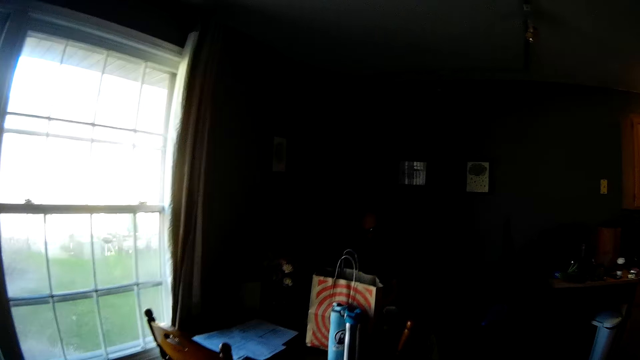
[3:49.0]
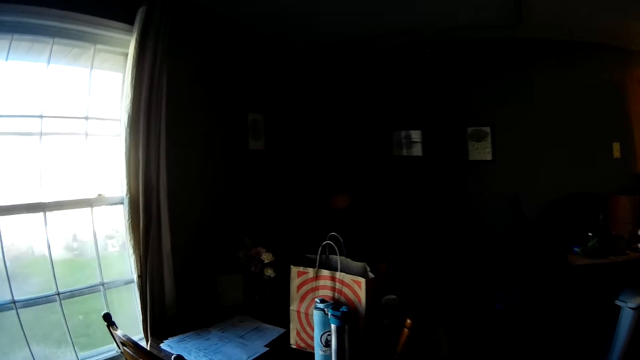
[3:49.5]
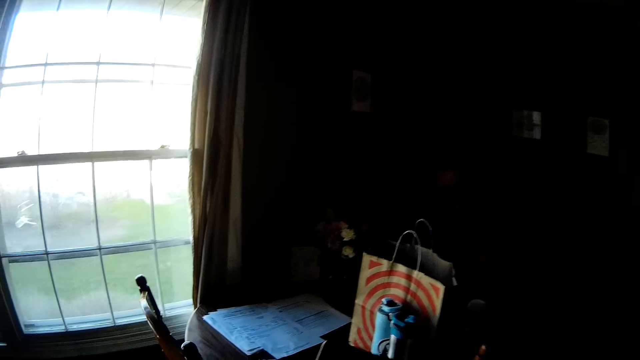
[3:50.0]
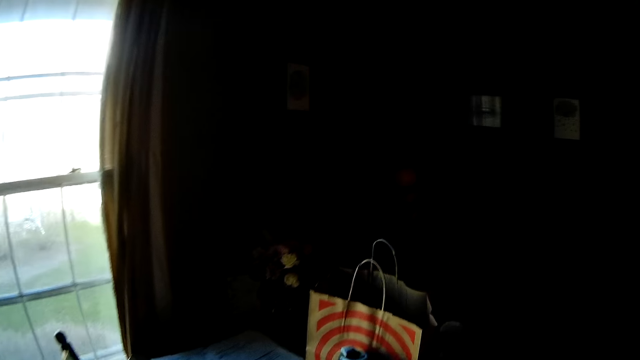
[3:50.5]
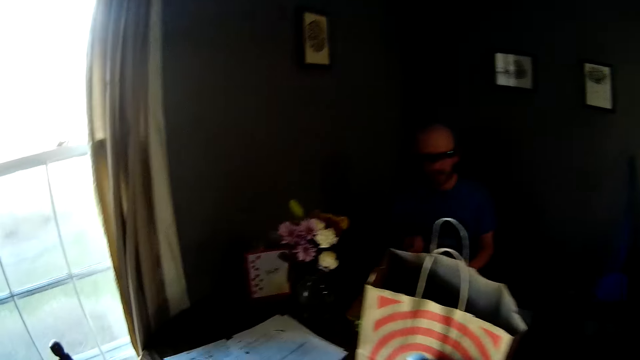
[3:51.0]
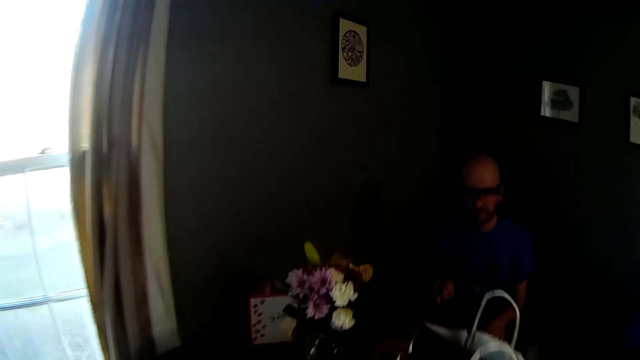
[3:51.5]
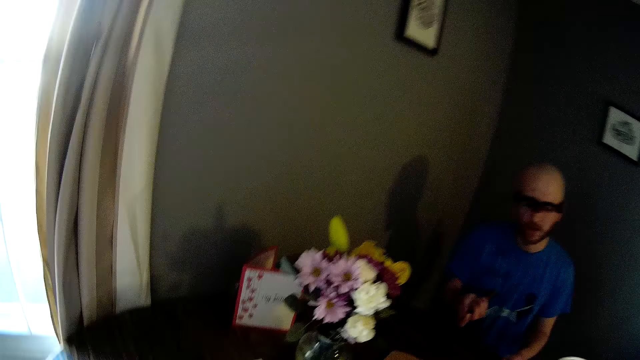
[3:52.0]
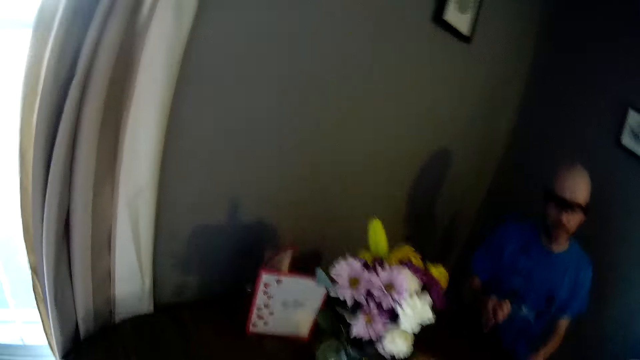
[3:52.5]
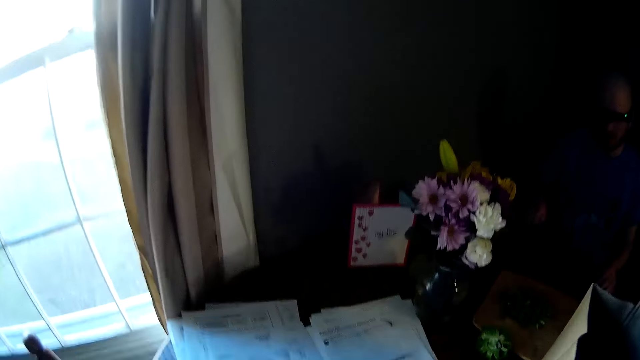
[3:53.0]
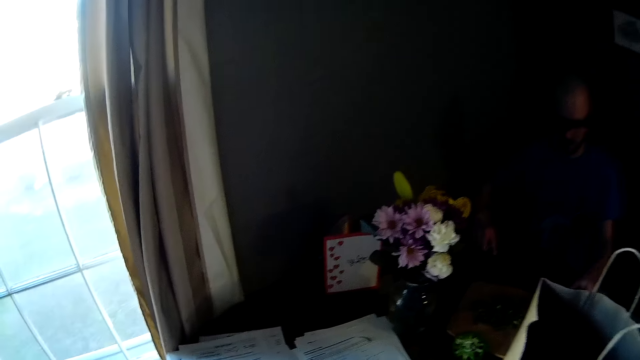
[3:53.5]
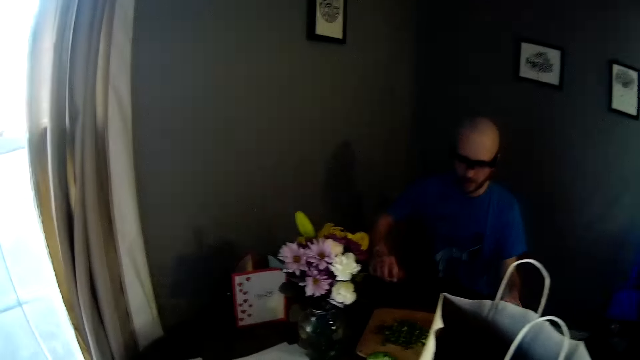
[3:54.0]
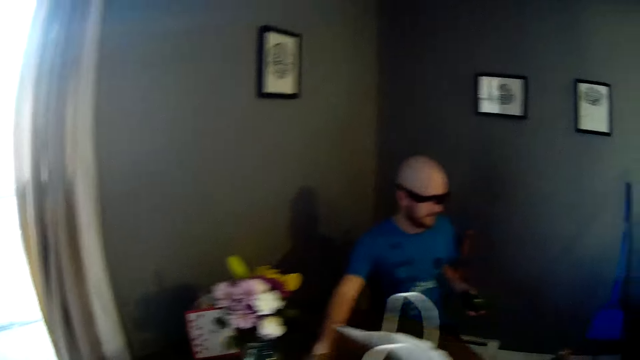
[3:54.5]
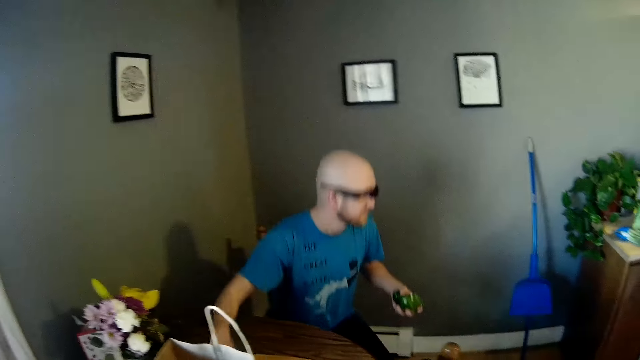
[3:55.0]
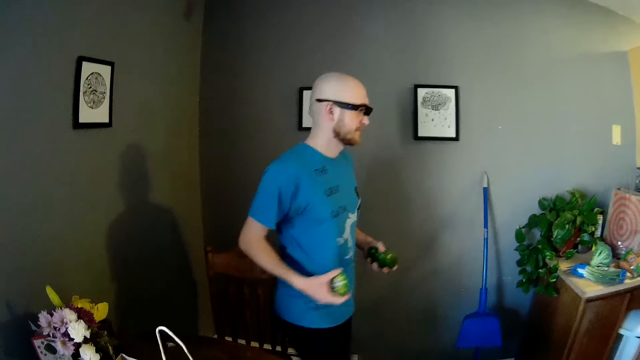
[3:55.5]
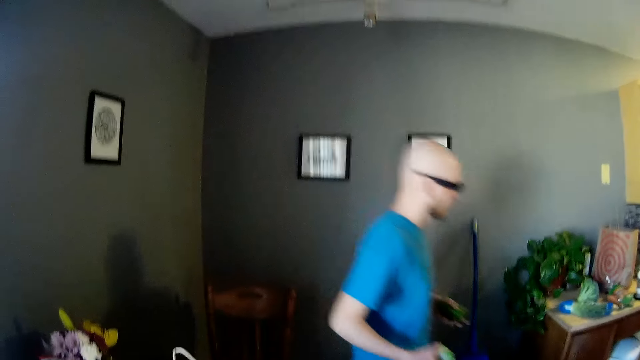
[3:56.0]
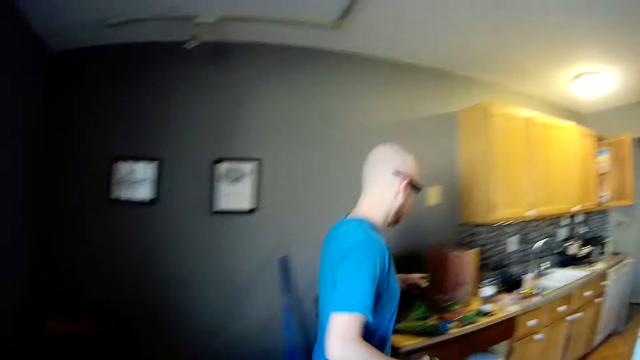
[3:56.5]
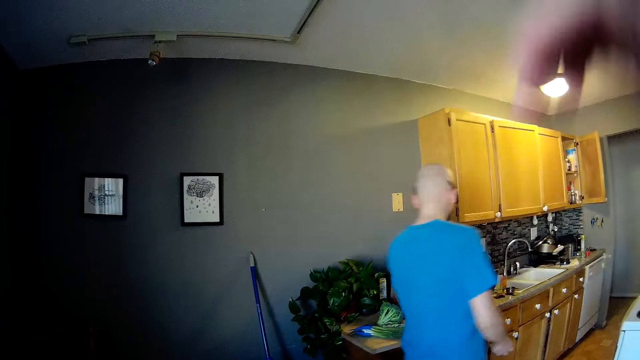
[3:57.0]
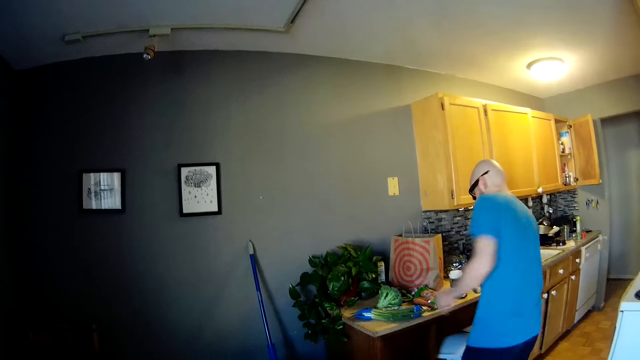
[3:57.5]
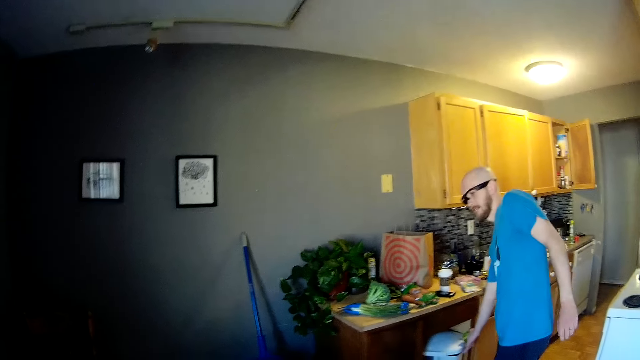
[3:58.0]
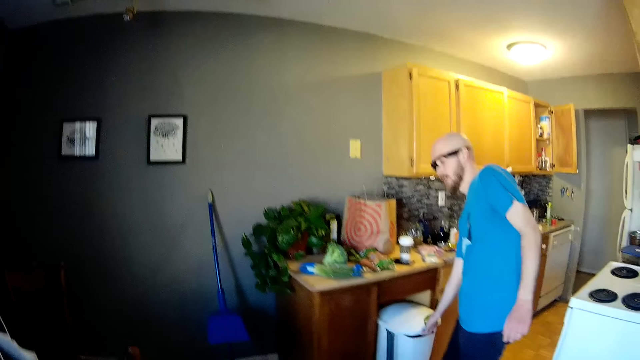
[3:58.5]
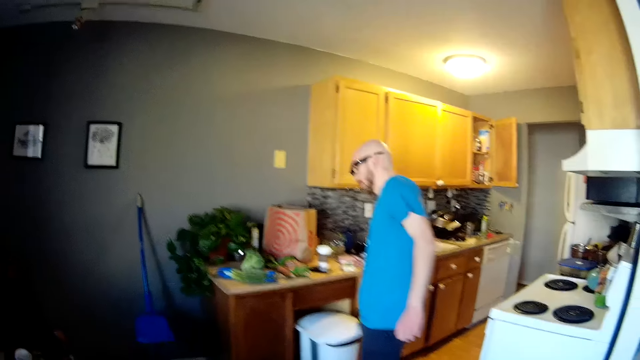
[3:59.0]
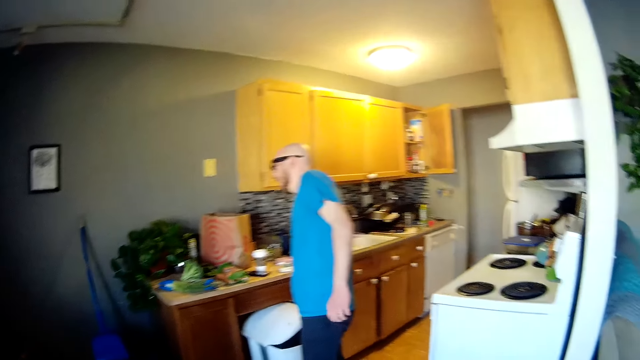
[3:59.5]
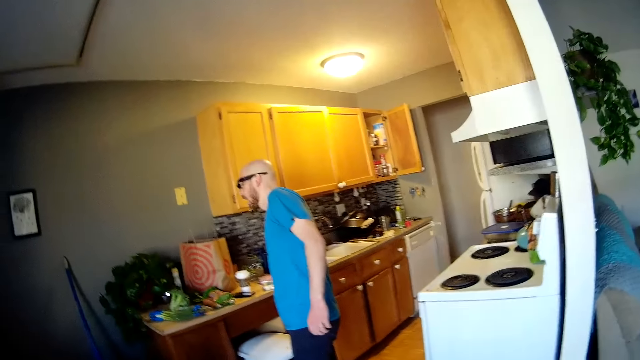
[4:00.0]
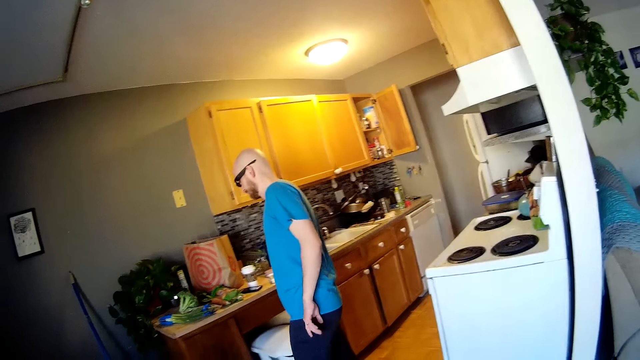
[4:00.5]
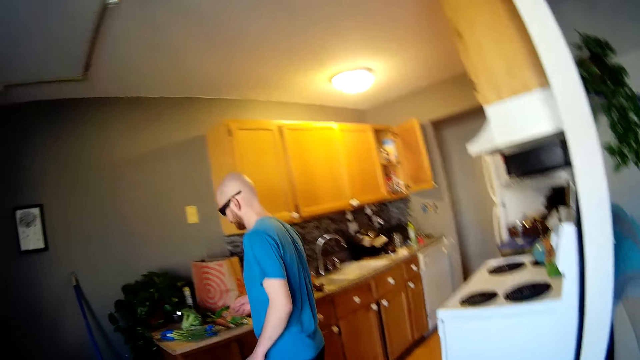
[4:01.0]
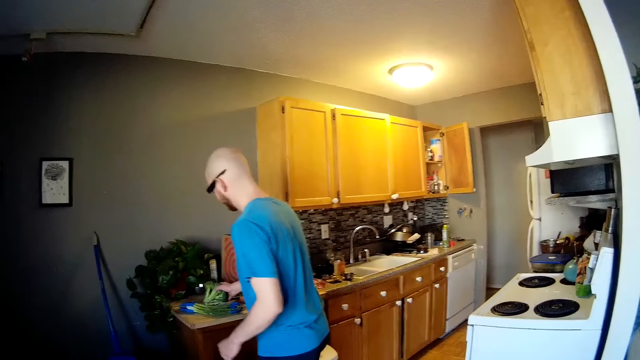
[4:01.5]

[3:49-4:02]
A man picks a vegetable from the dining table with his left hand. The man picks a vegetable from the dining table with his right hand. The camera wearer raises her right hand. The man places the vegetable in his left hand on the kitchen counter. The man pulls a waste bin from under the kitchen counter with his right hand. The man opens the waste bin with his right hand. The man closes the waste bin with his right hand. The man picks up broccoli from the kitchen counter with his right hand.

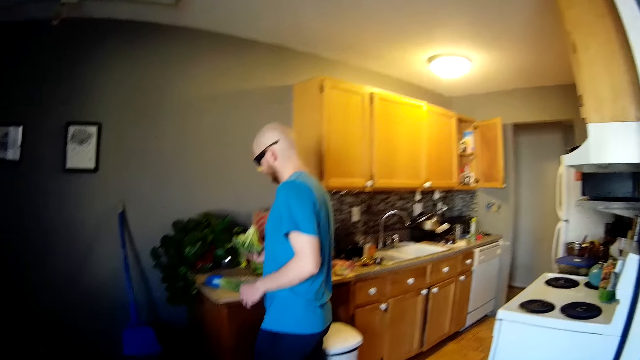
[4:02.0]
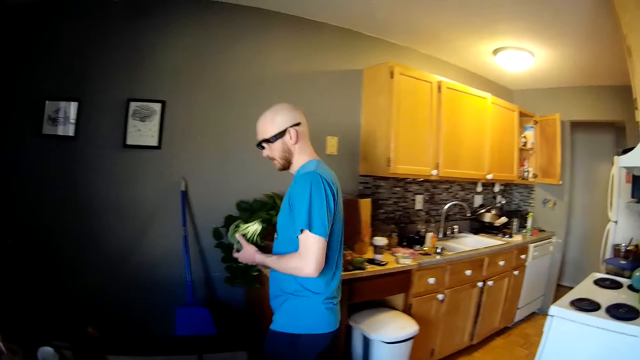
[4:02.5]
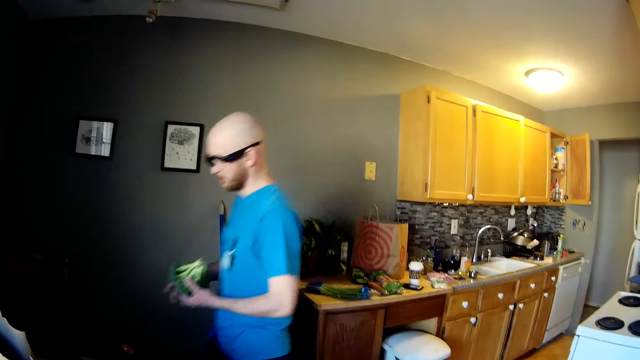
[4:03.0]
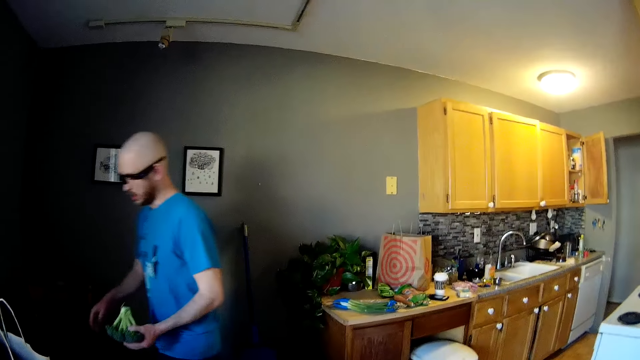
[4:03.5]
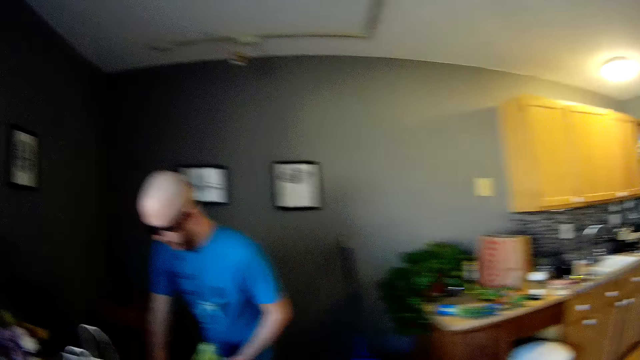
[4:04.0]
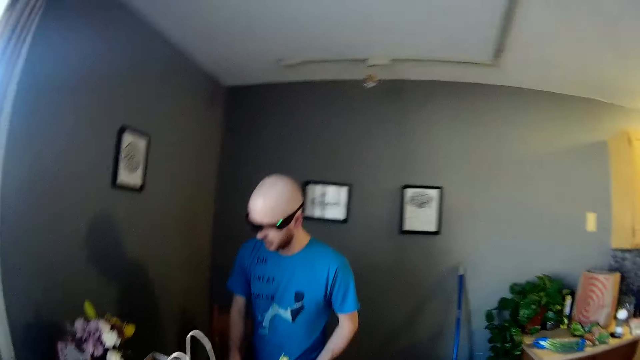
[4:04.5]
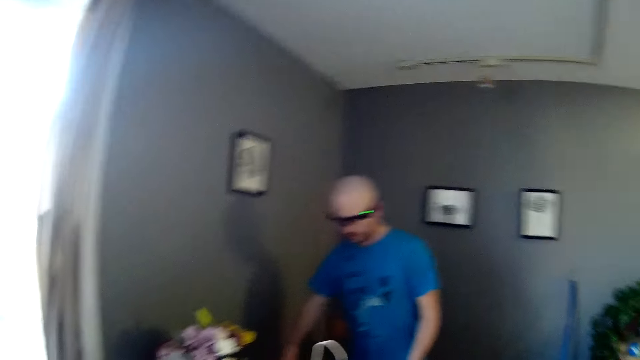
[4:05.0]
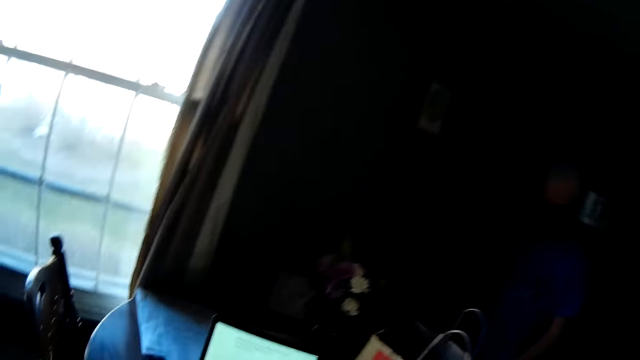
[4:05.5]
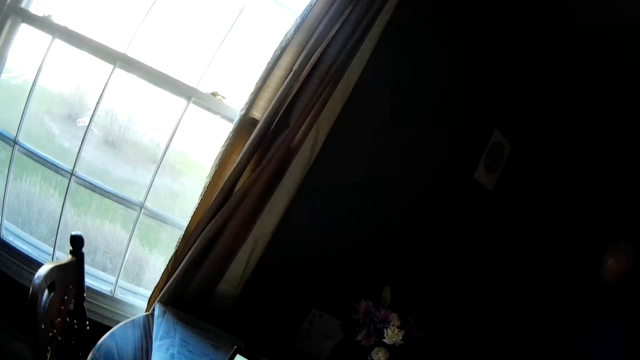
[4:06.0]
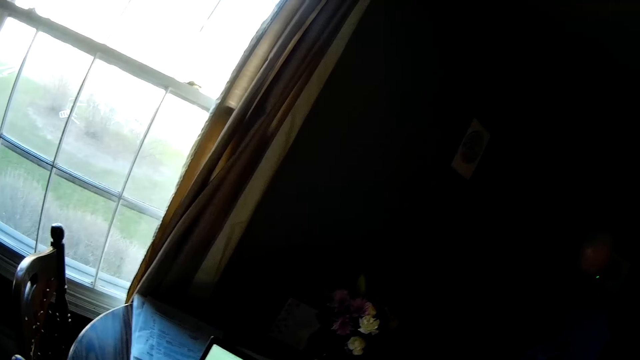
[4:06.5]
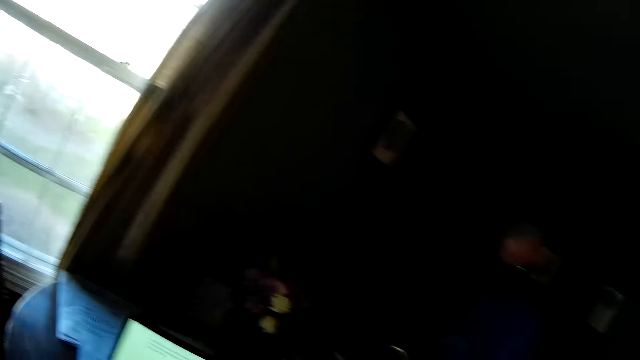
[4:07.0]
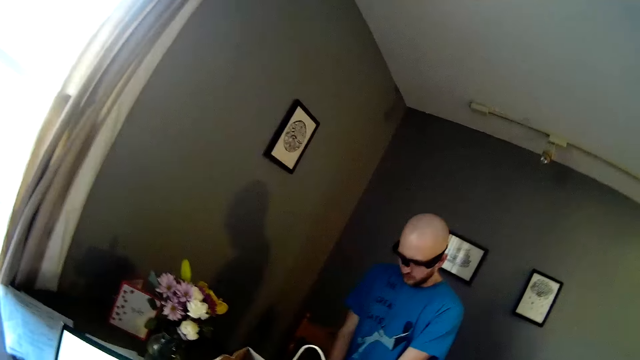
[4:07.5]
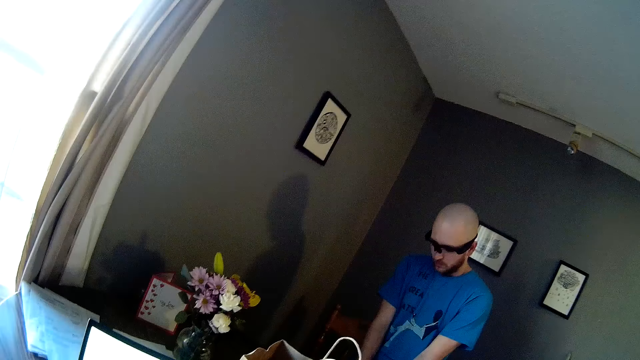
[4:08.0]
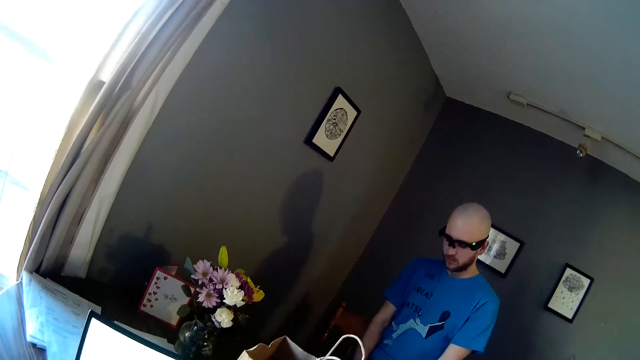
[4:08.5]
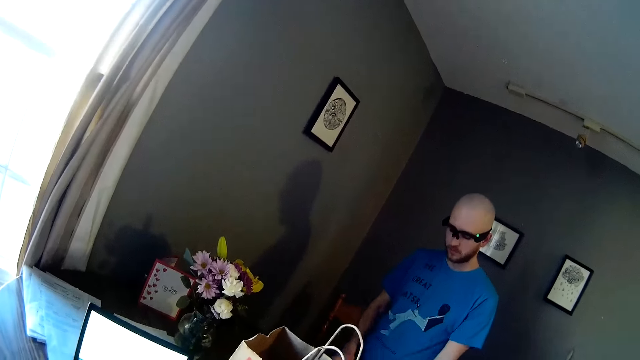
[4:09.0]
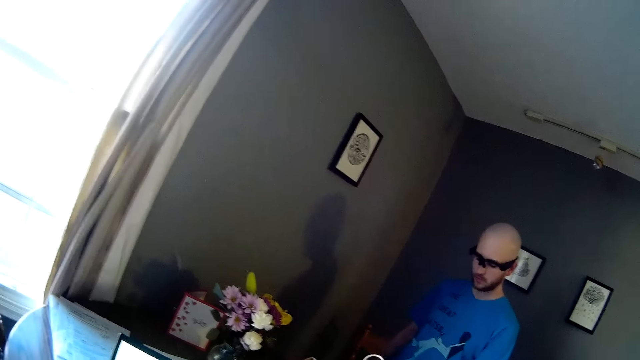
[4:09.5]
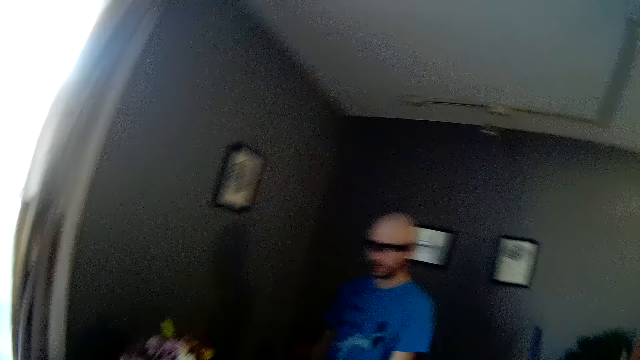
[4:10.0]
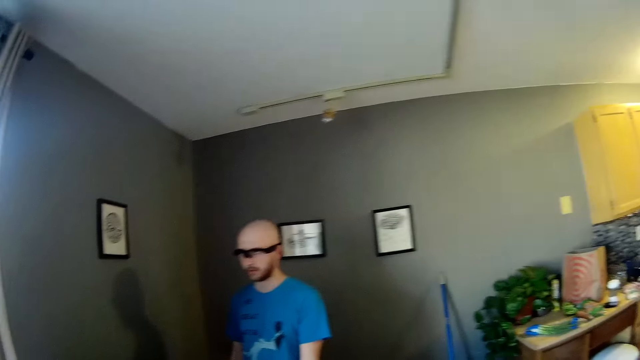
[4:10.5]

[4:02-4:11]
The camera wearer operates the laptop on the table.
